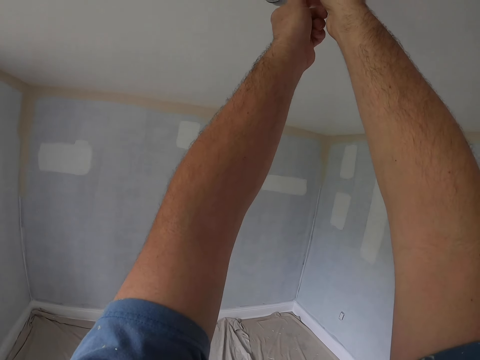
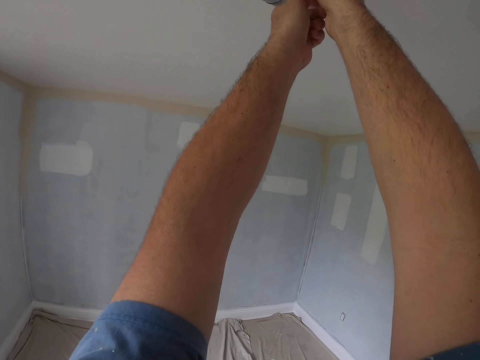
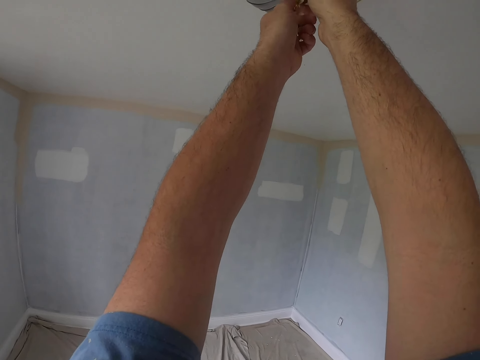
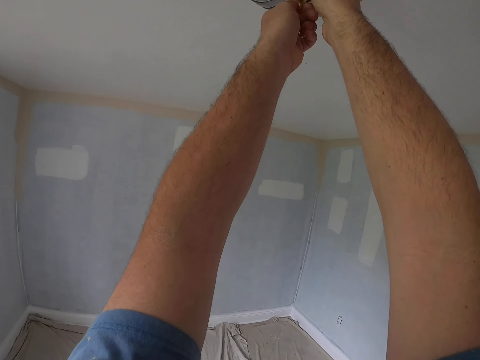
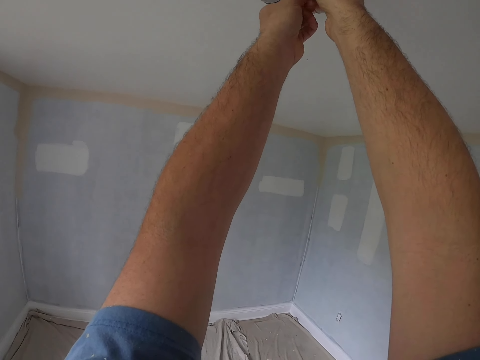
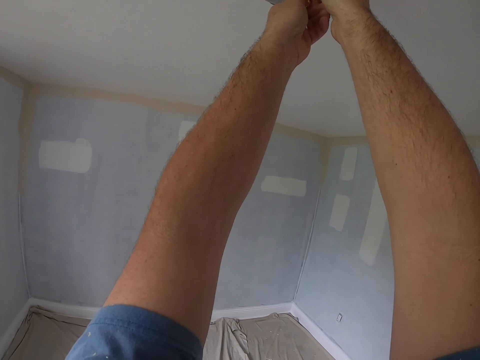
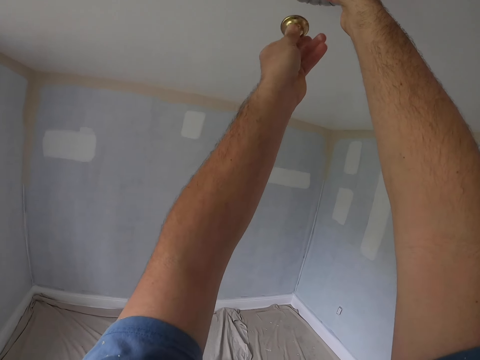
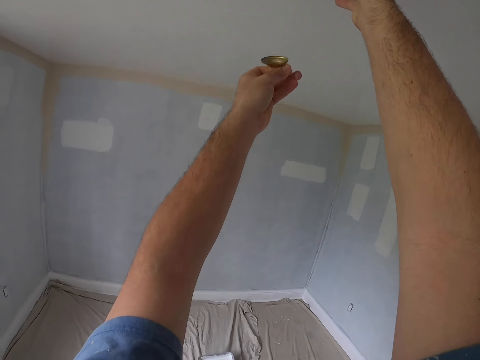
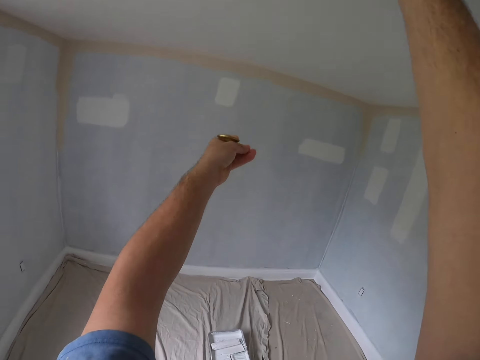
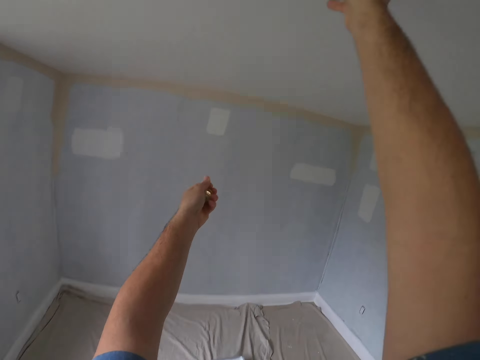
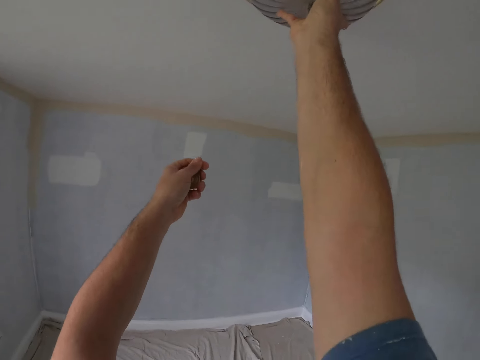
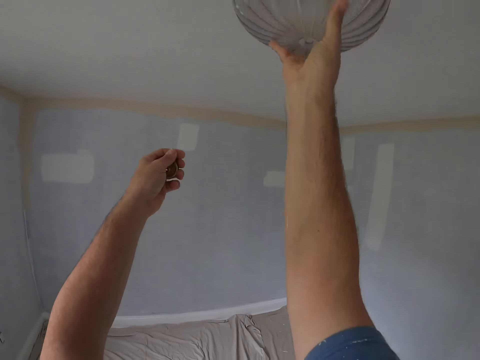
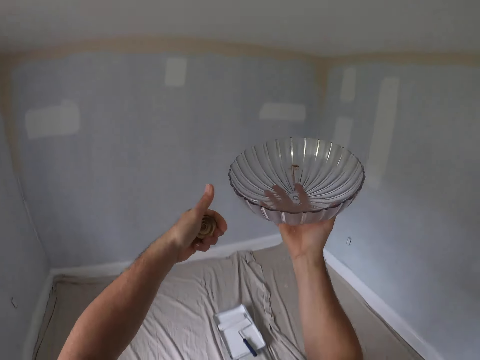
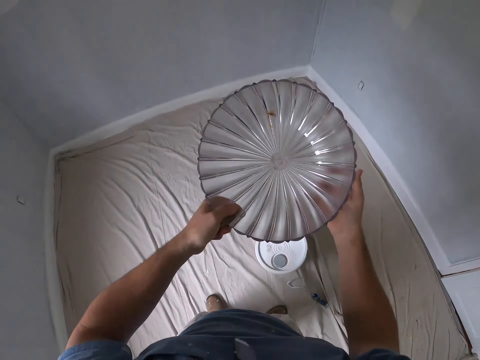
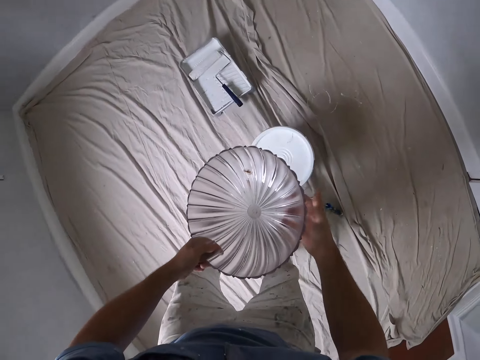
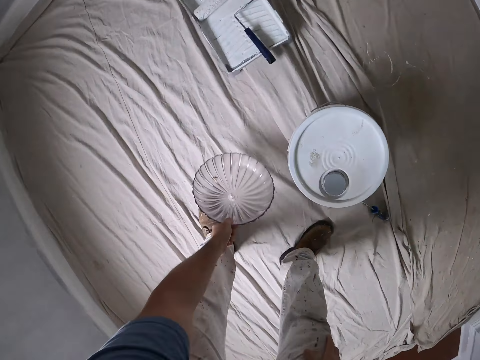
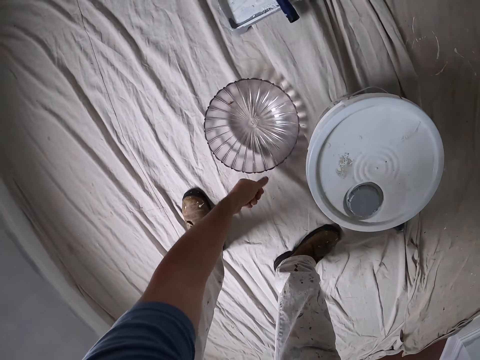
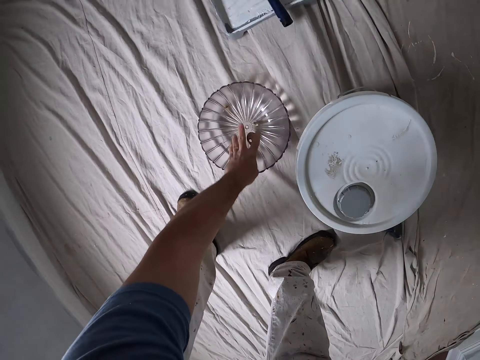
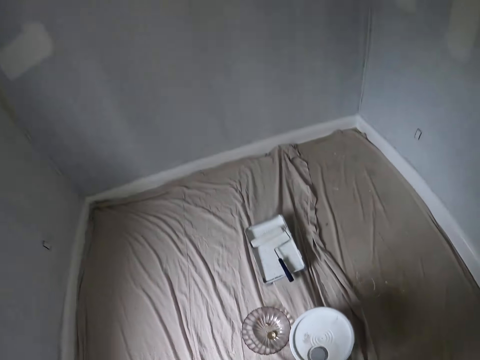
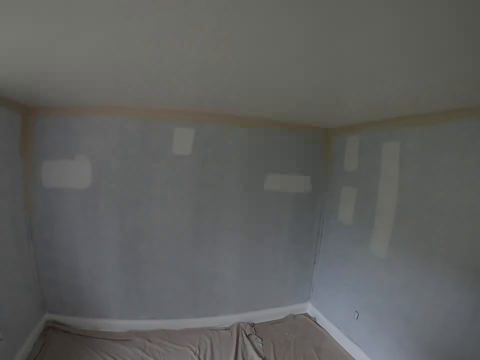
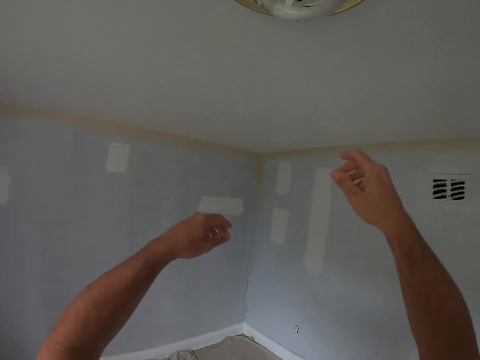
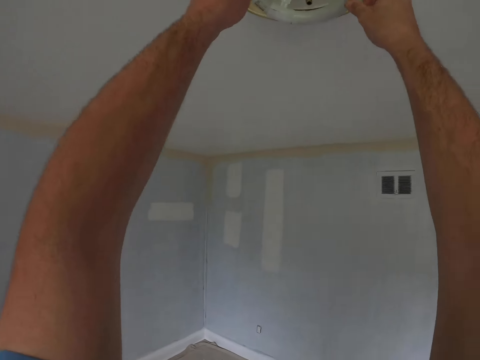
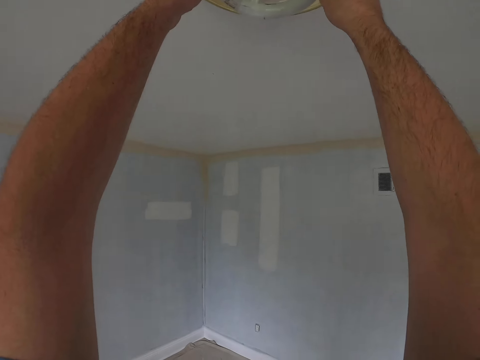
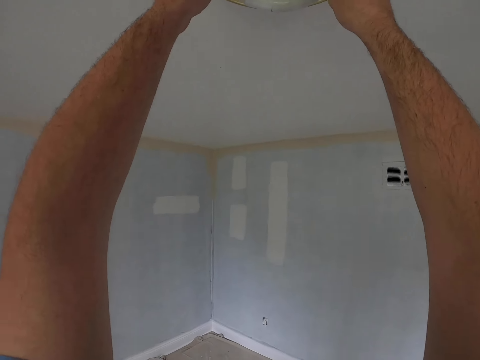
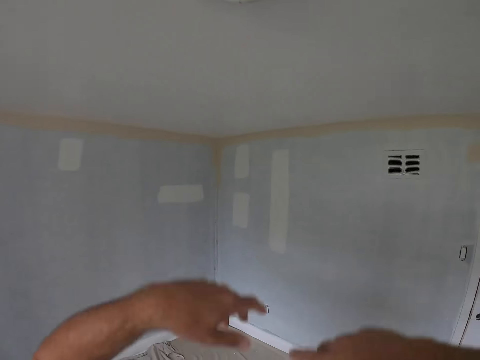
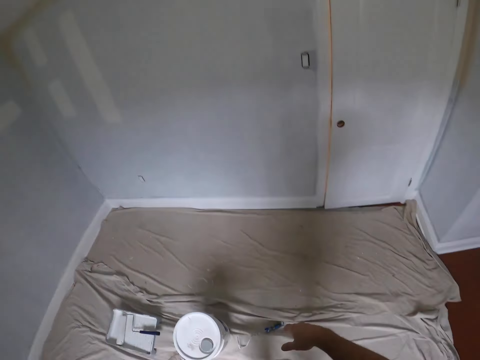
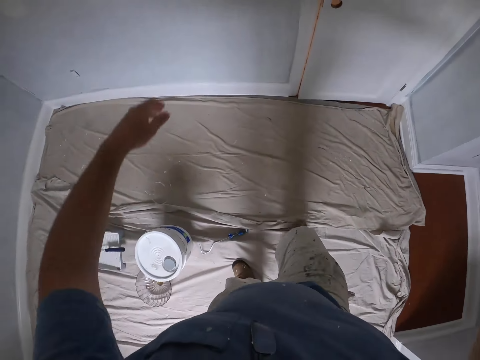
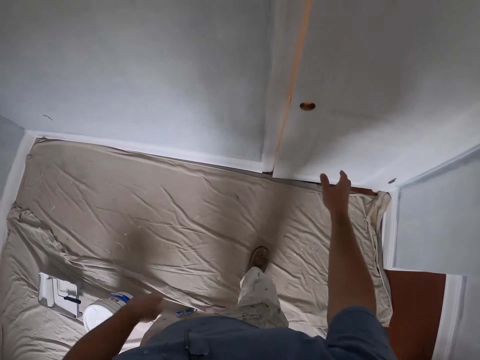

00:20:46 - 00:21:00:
The camera wearer places the casing in his left hand. He bends towards the canvas. He places the casing on the canvas with the left hand. He places the holder in the casing. He stands up. He adjusts the bulb on the roof. He touches the bulb with his hands. He walks towards the door.

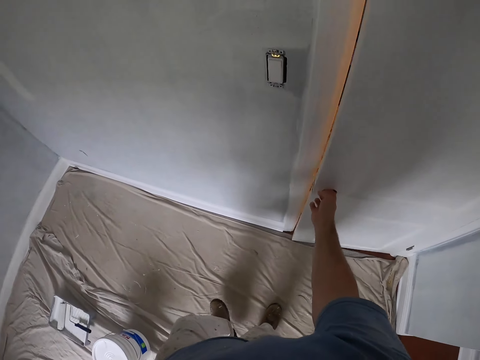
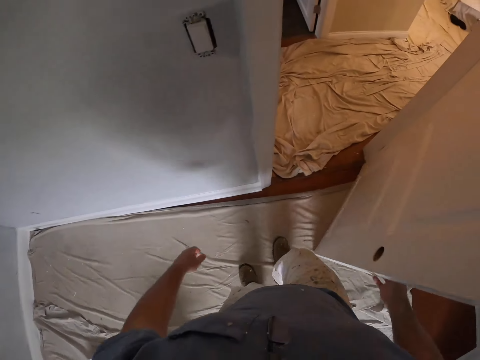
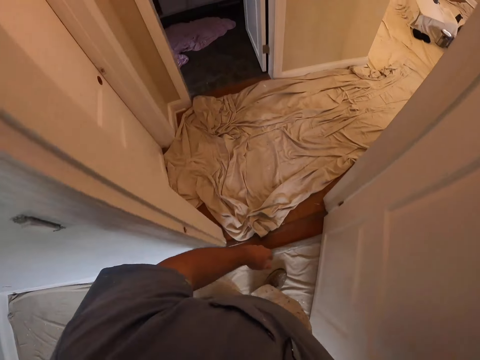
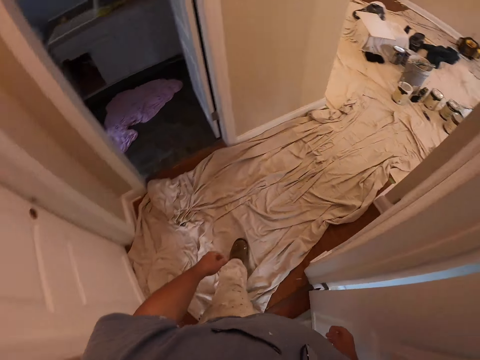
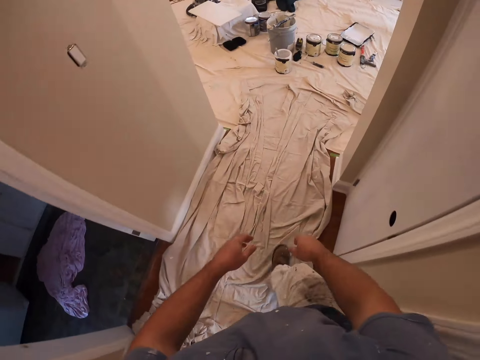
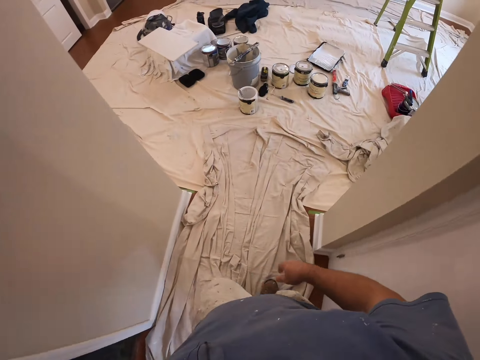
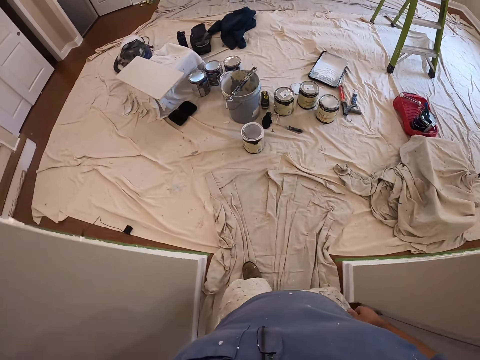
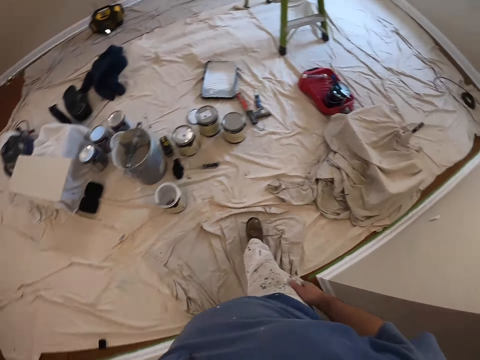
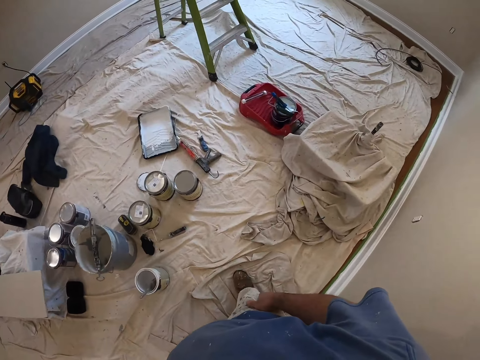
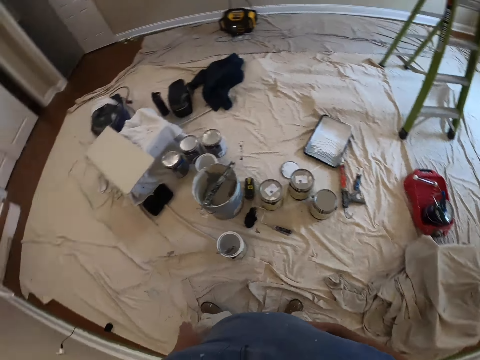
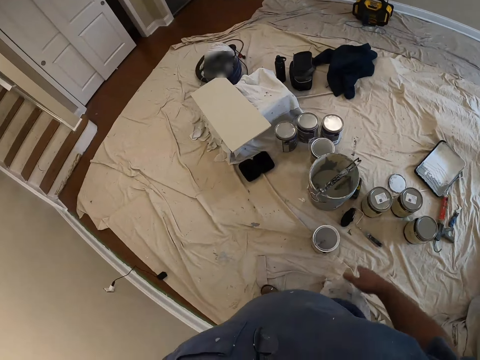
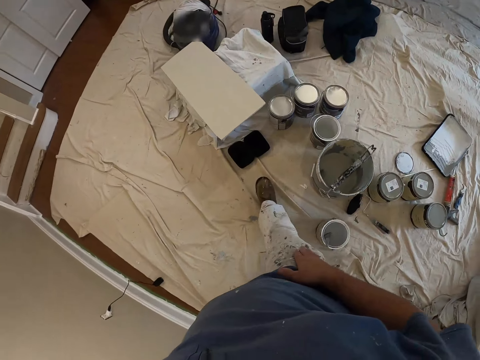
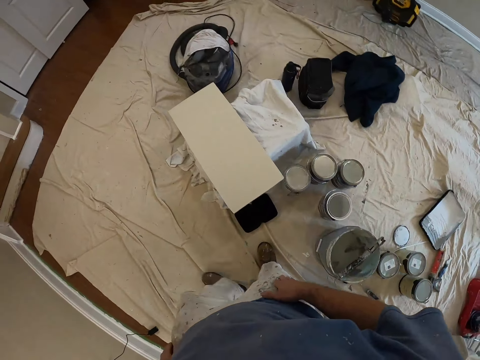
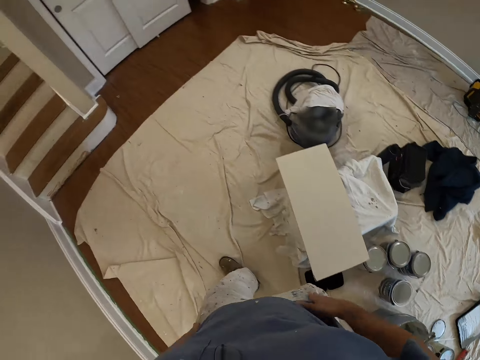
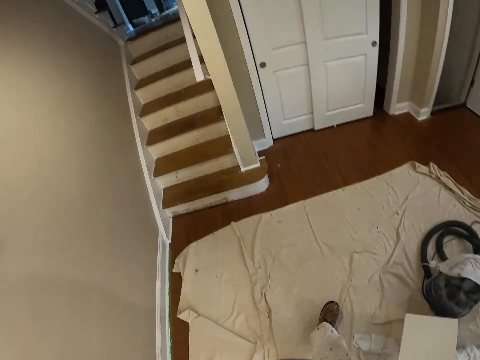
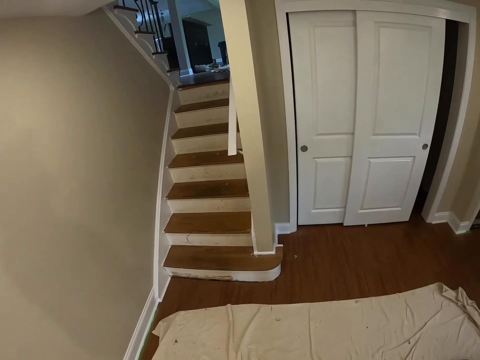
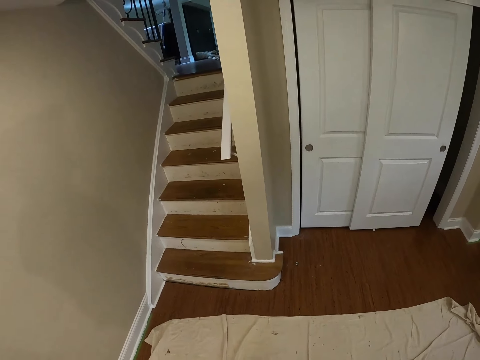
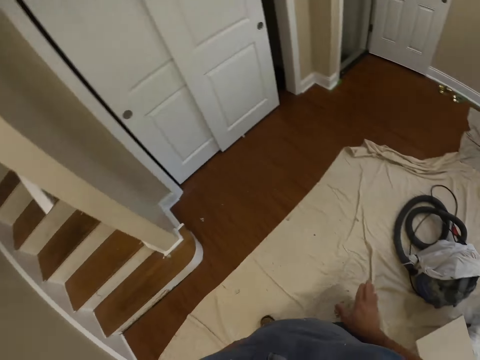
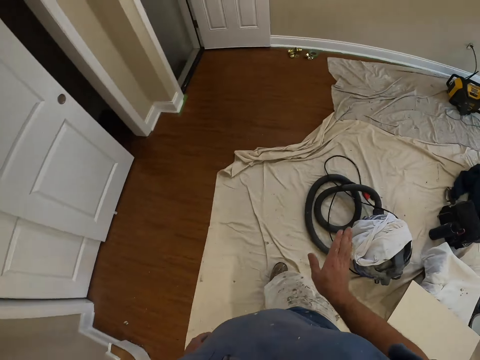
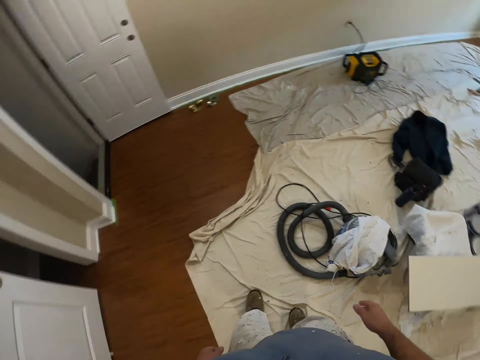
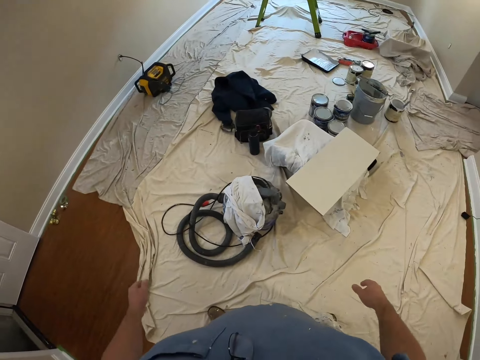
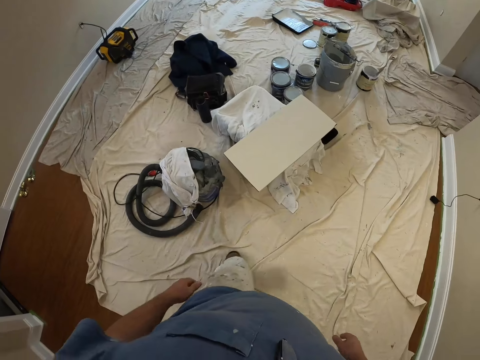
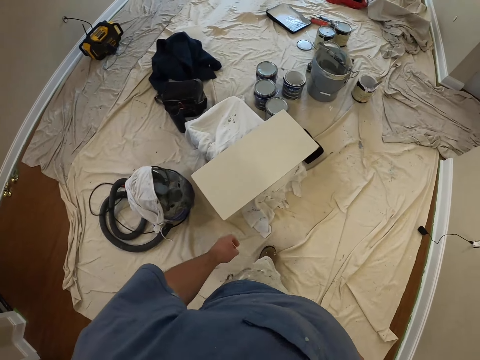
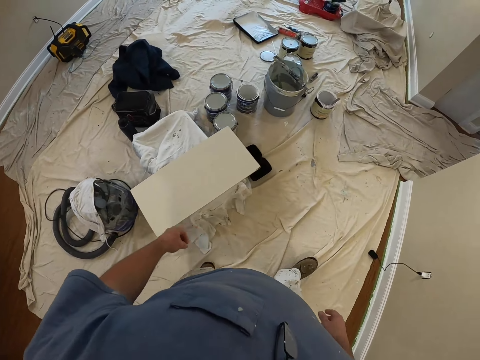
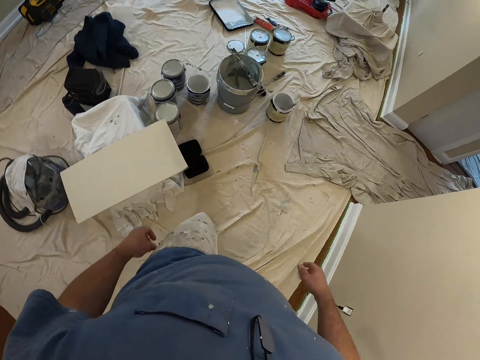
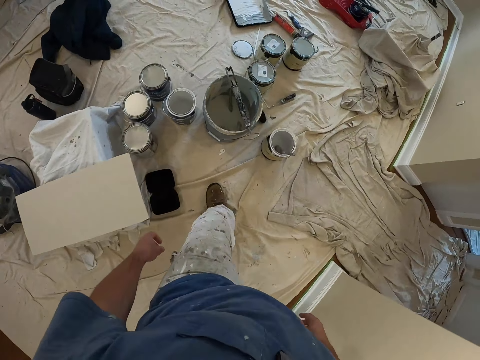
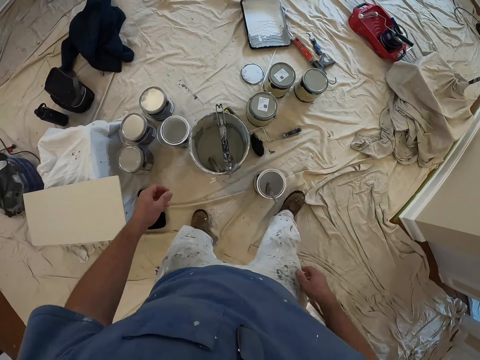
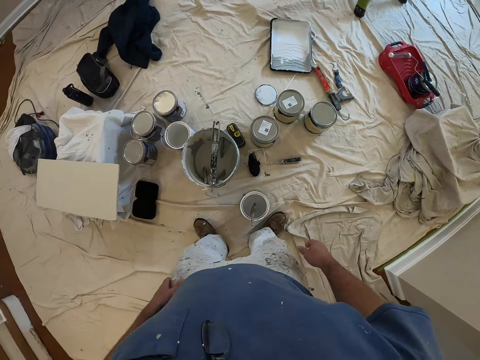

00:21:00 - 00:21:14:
The camera wearer opens the door with the right hand. He walks towards another room. He looks around. He taps his tie. He walks about the room. He hits his thigh with his hand.
